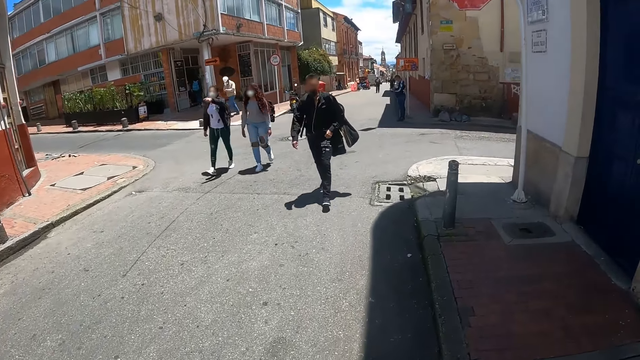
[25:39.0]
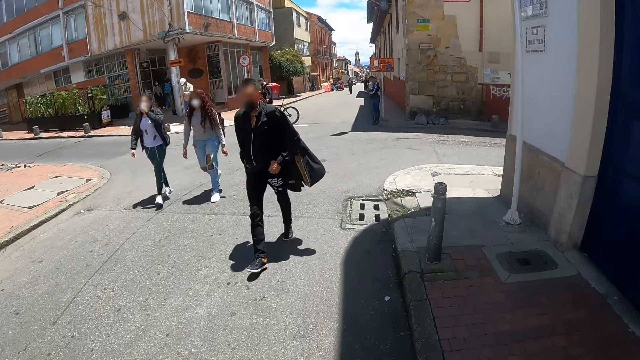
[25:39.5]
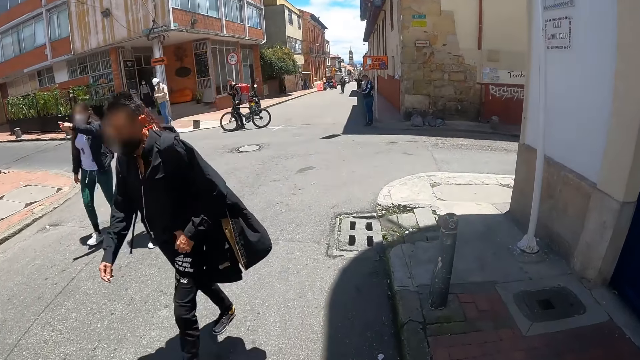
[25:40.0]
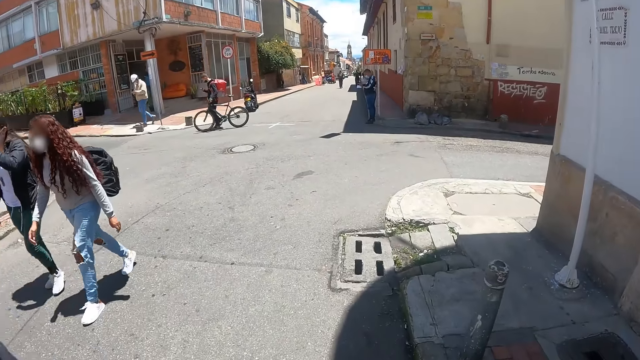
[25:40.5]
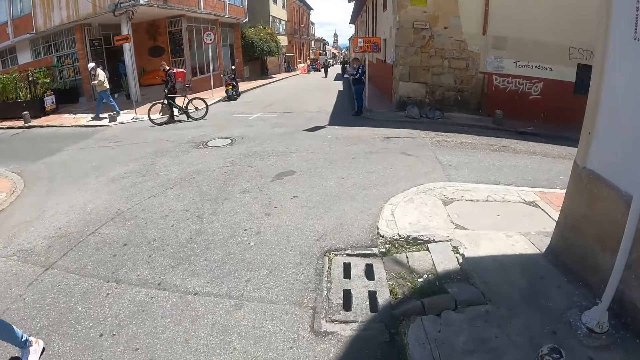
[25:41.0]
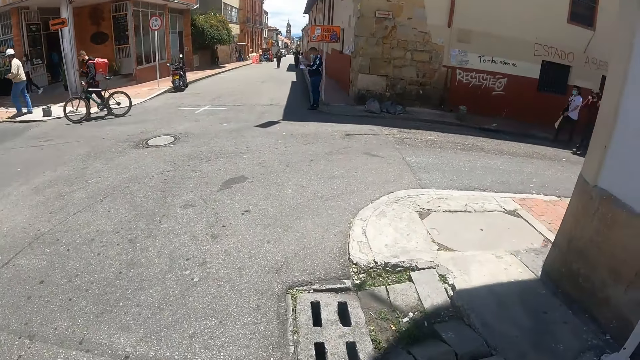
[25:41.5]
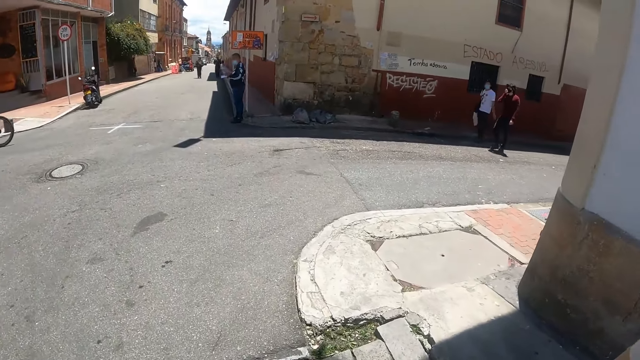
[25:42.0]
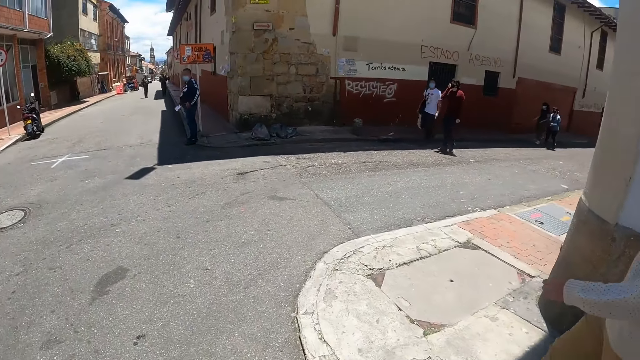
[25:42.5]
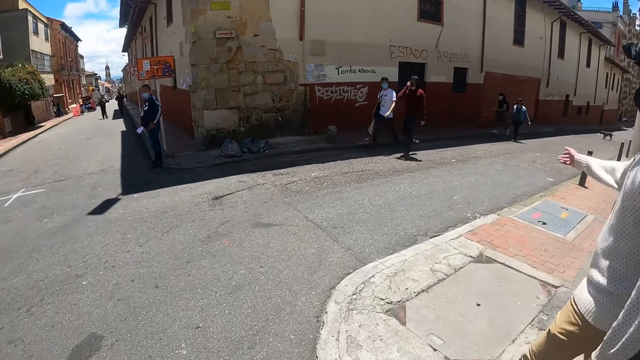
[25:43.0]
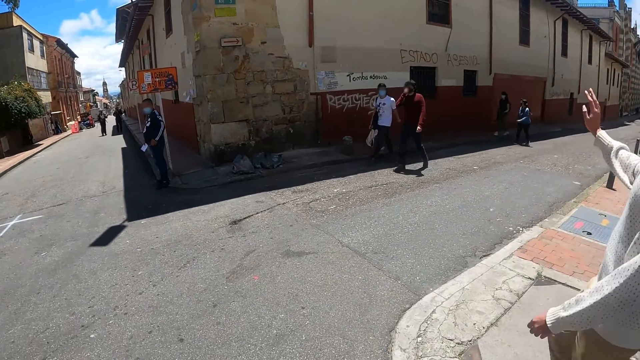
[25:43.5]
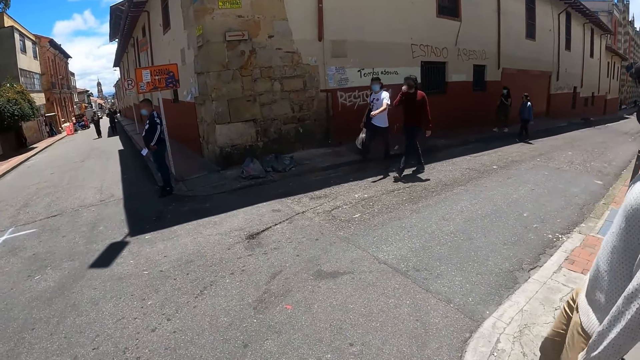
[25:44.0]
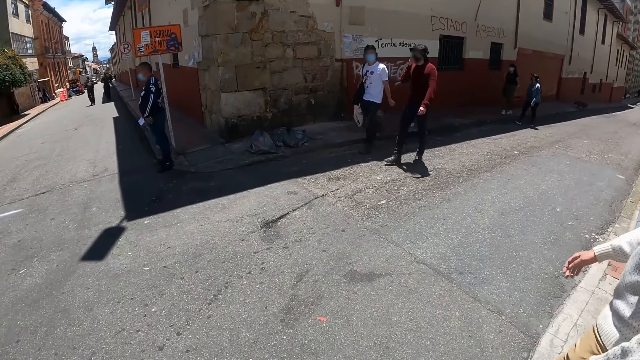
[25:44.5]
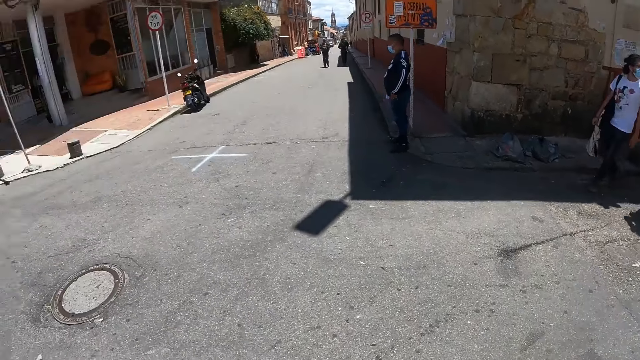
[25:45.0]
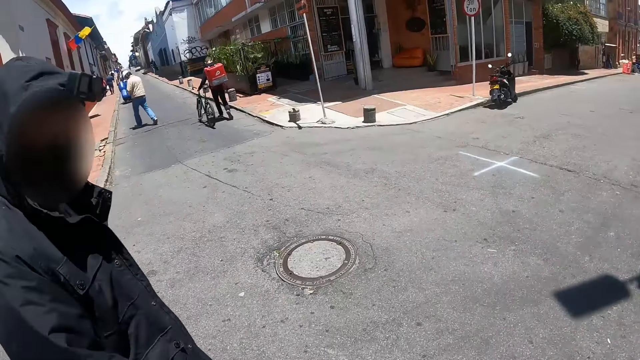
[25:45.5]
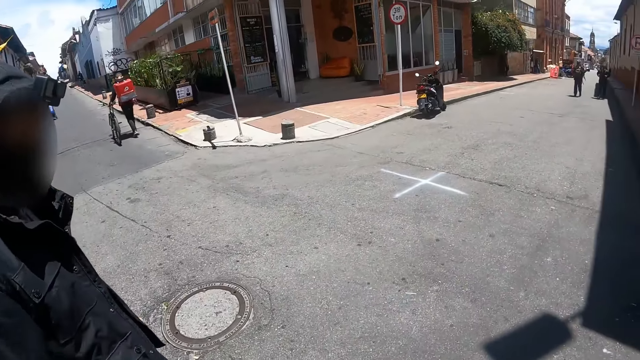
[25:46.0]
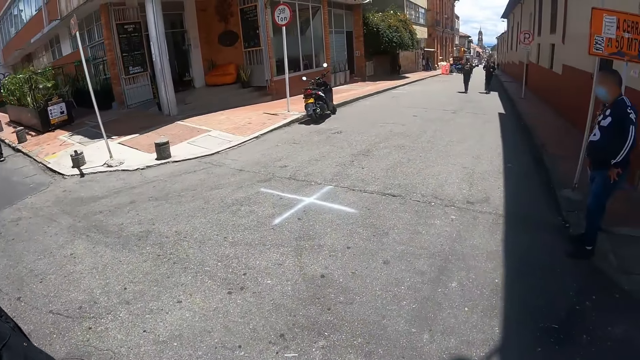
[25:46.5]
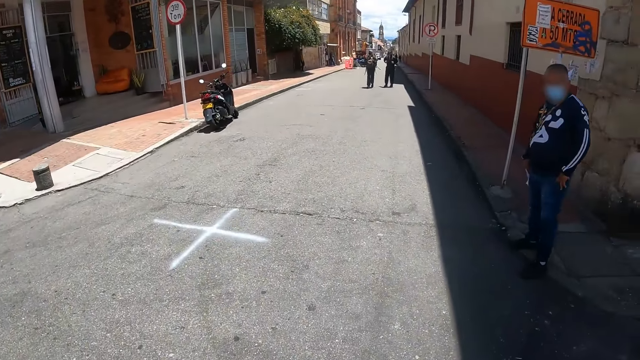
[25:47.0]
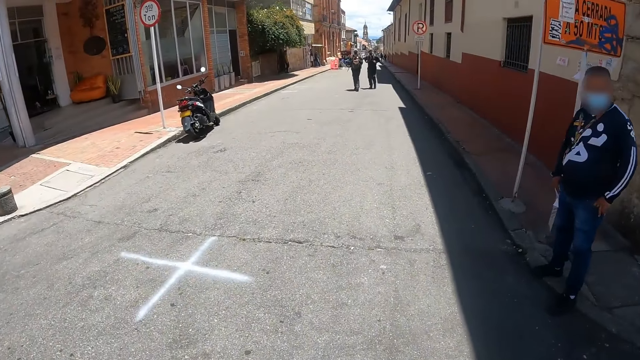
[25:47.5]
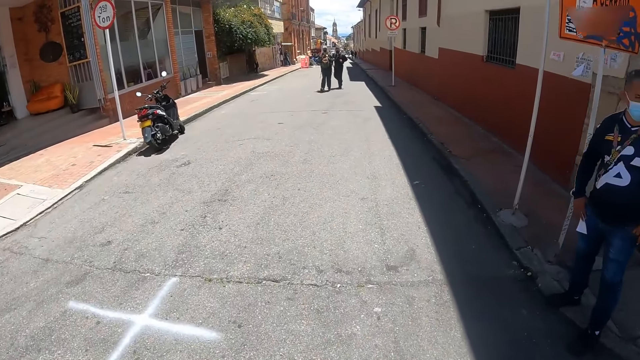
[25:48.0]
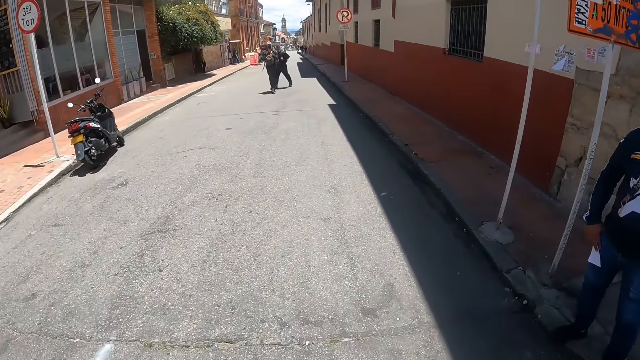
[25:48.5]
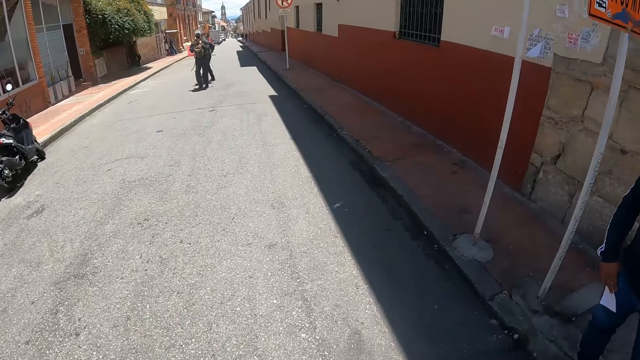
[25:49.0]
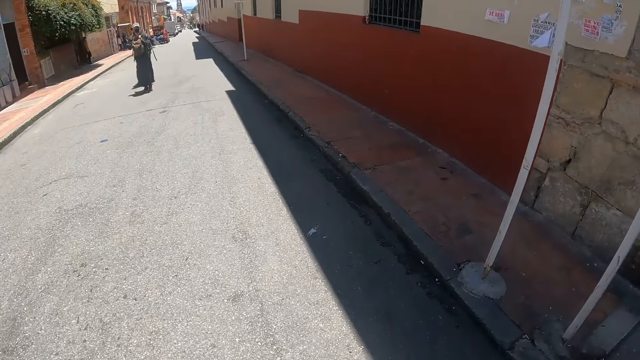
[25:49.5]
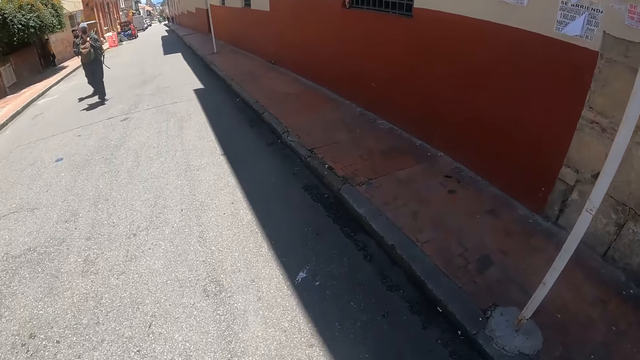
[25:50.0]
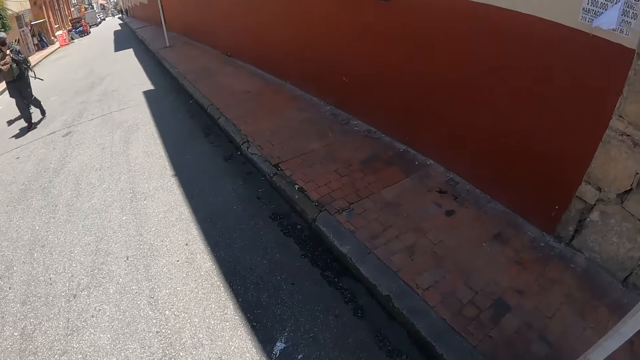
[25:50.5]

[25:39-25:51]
The camera wearer looks at pedestrians. They walk towards a junction. A man waves at the pedestrians. The camera wearer looks around. They look at another man. They walk across the junction. They walk on a road.

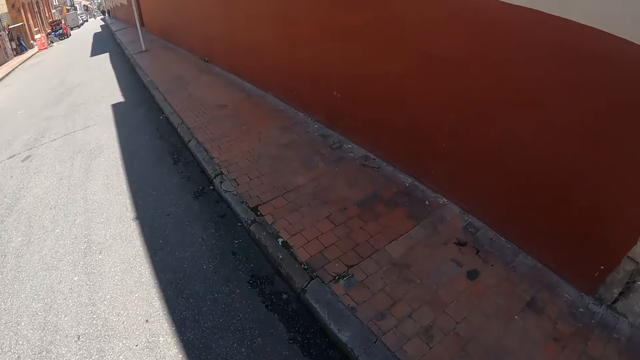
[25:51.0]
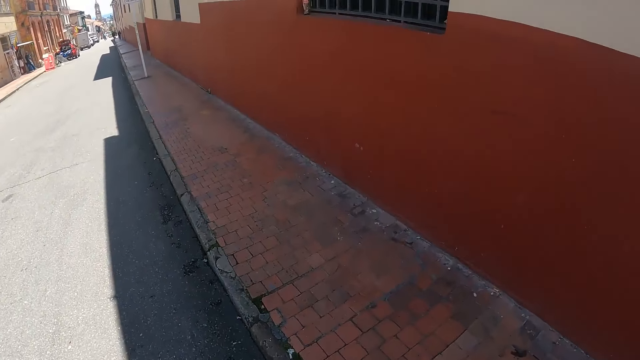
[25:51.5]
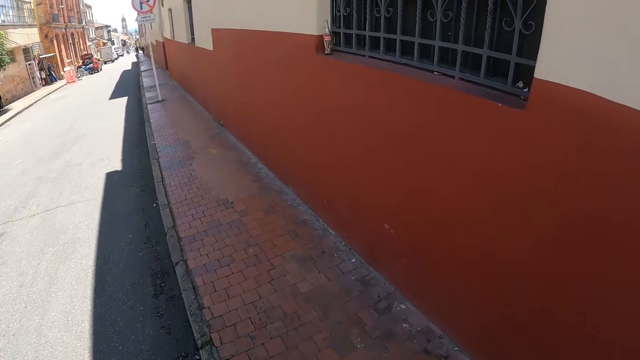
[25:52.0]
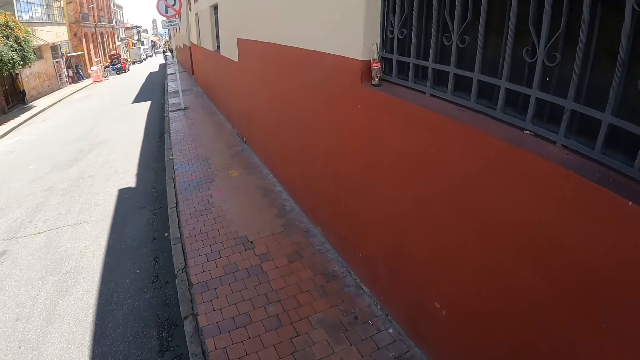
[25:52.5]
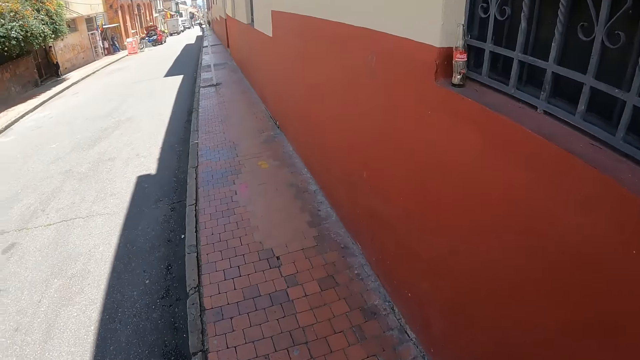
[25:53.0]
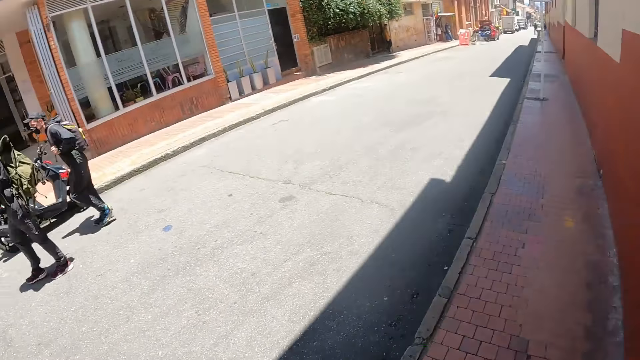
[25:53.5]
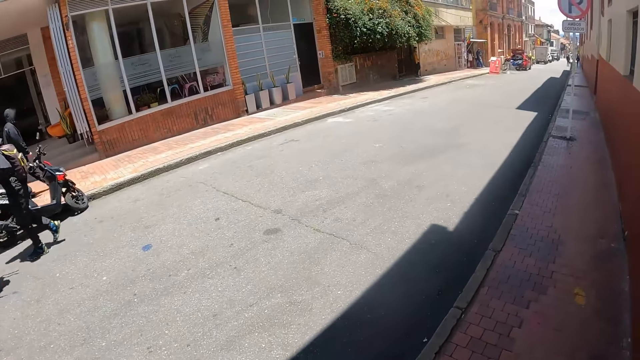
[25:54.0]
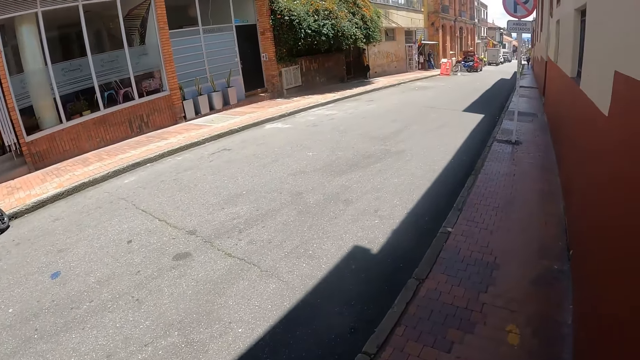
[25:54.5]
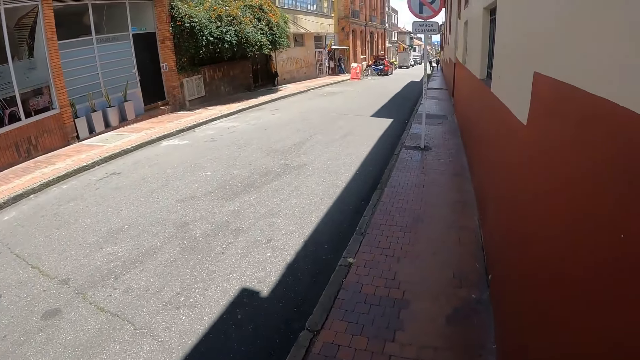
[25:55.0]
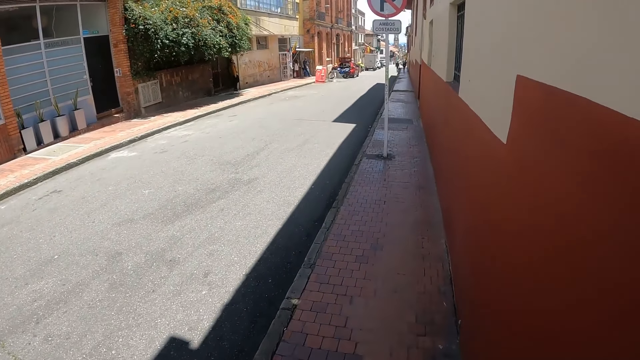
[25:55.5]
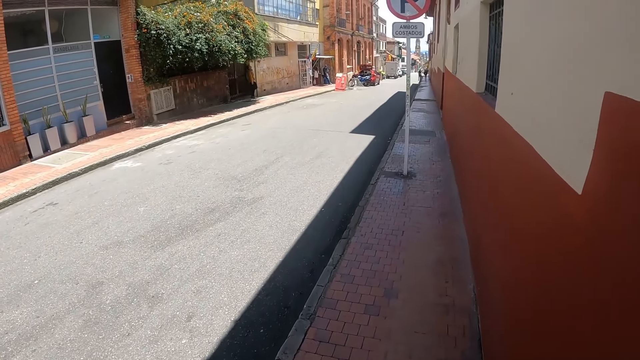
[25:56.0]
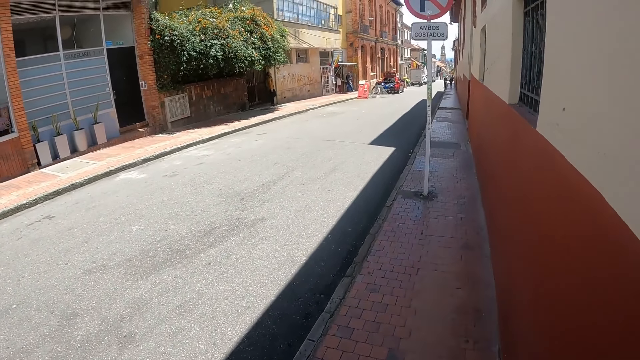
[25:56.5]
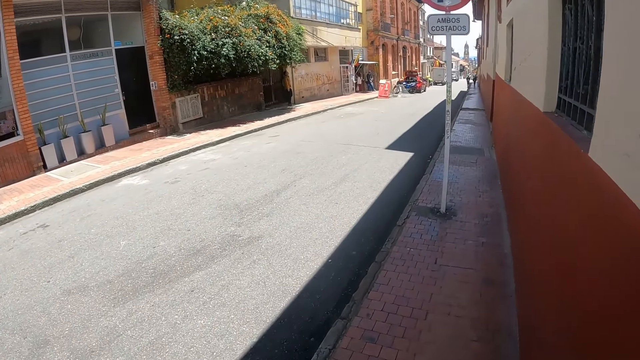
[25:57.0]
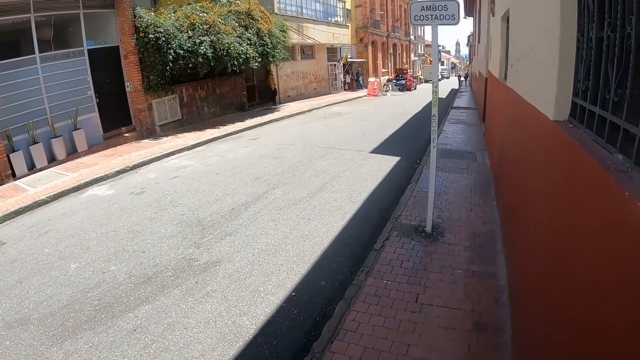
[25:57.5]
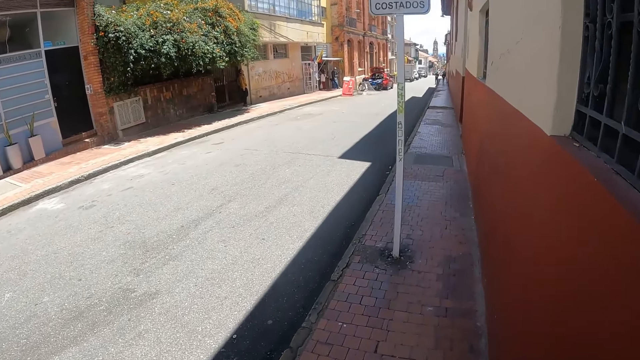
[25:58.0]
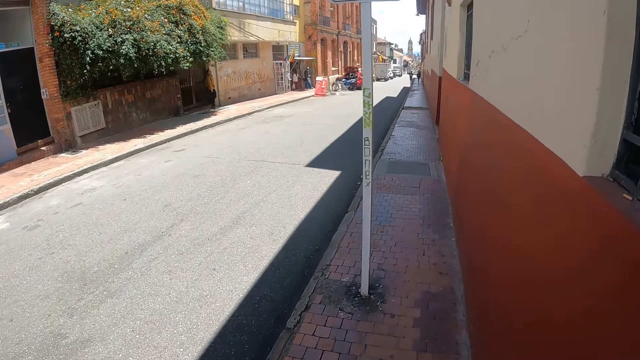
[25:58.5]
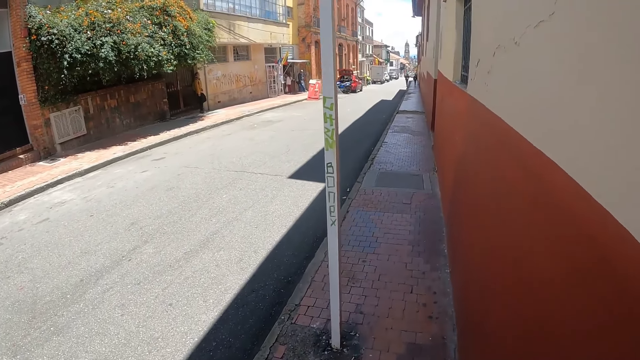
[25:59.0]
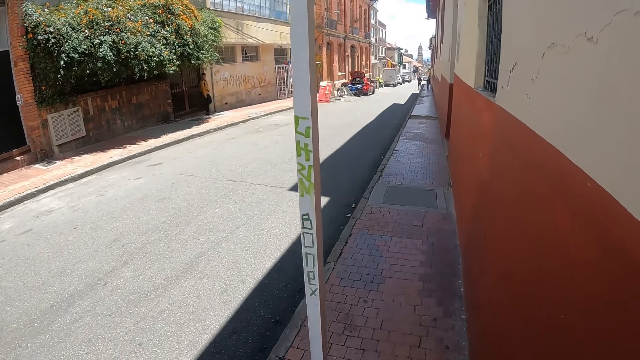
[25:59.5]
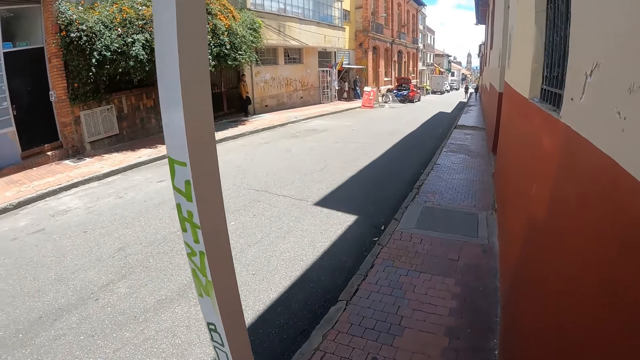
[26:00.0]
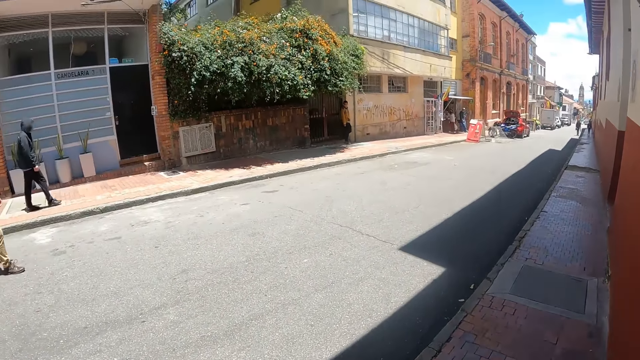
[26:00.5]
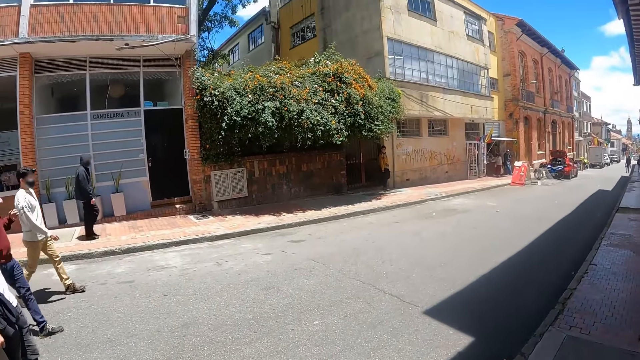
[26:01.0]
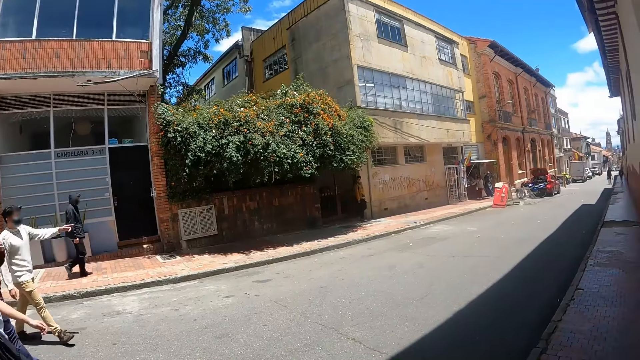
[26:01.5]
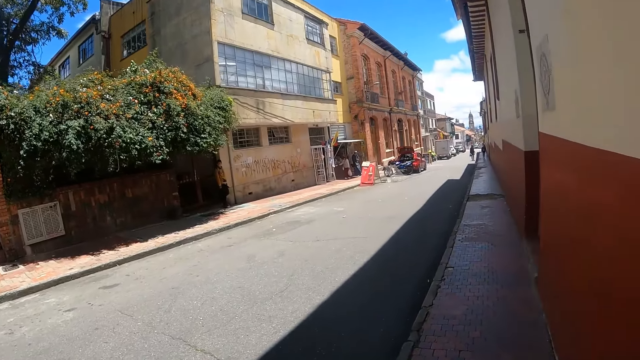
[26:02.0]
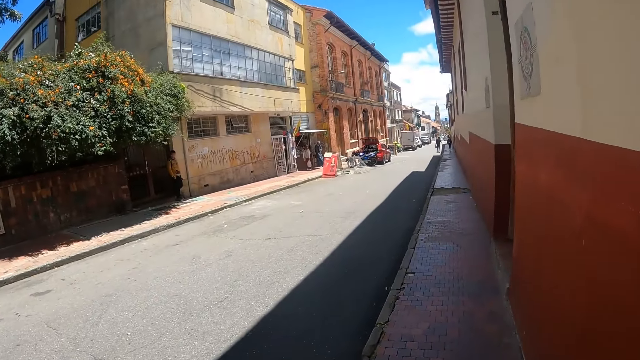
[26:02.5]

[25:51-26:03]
The camera wearer looks at a pedestrian walkway. They walk on the pedestrian walkway. They look across a road. They walk on the pedestrian walkway. They read writings on a road sign post. They look at pedestrians.
